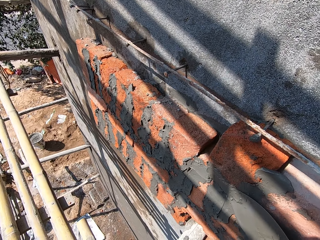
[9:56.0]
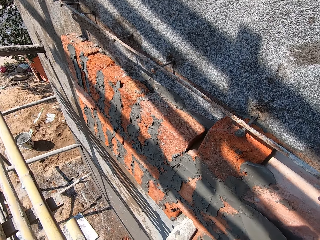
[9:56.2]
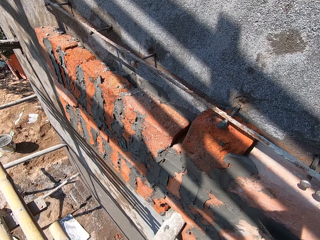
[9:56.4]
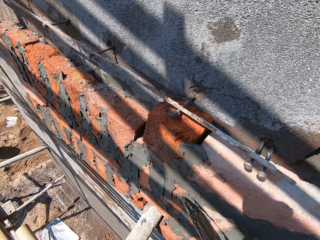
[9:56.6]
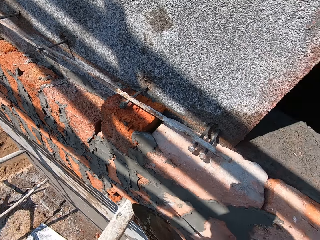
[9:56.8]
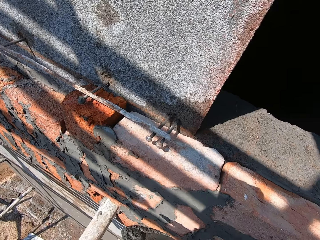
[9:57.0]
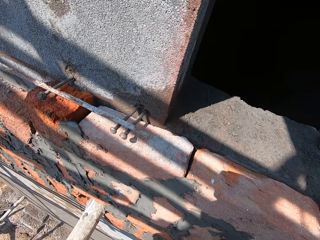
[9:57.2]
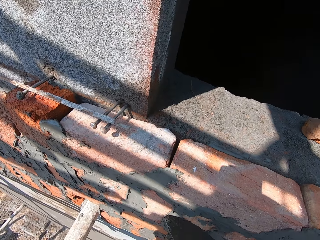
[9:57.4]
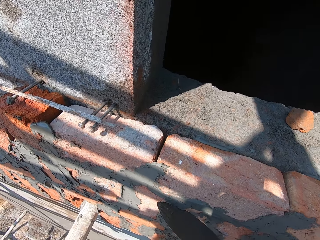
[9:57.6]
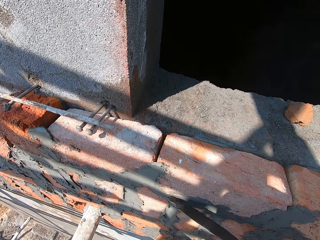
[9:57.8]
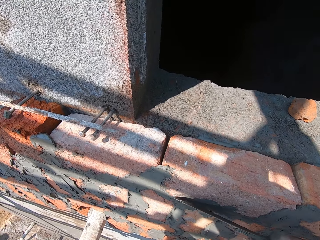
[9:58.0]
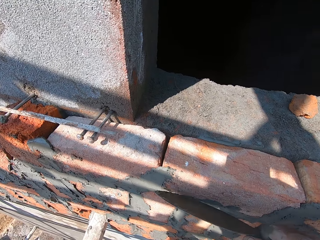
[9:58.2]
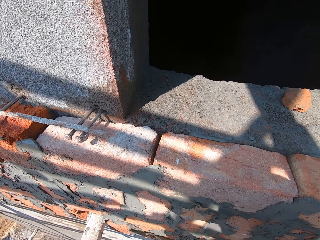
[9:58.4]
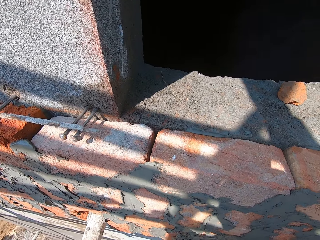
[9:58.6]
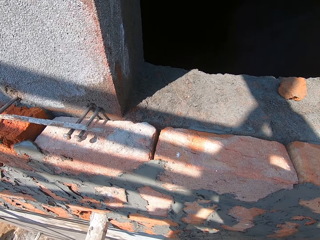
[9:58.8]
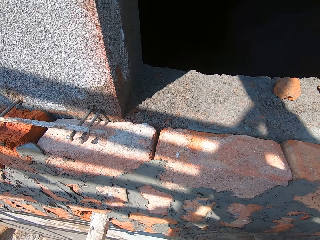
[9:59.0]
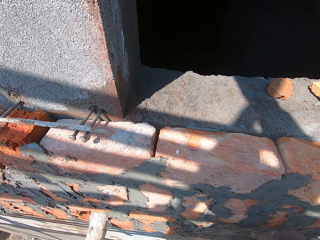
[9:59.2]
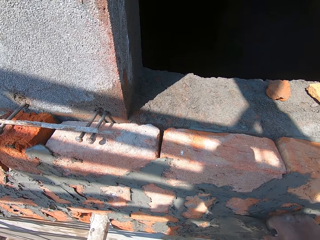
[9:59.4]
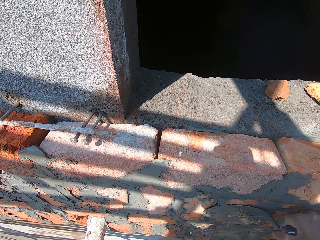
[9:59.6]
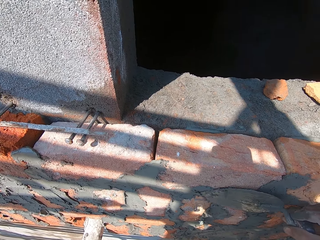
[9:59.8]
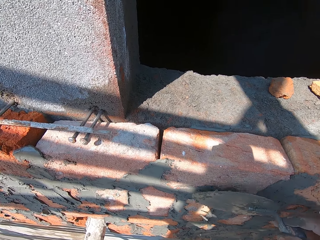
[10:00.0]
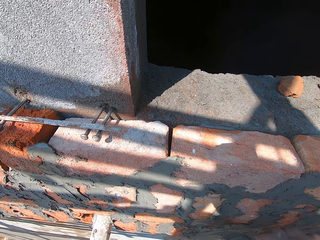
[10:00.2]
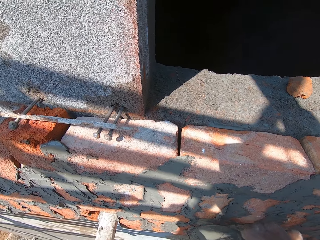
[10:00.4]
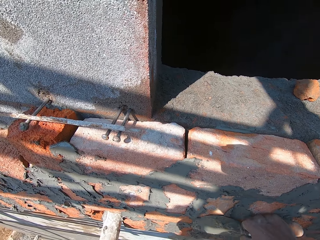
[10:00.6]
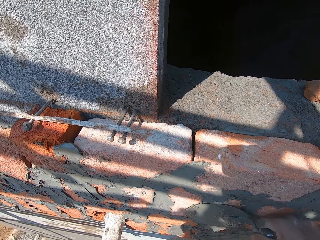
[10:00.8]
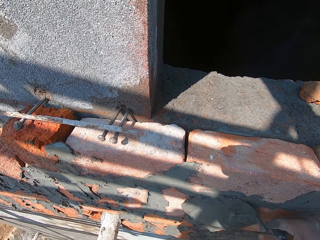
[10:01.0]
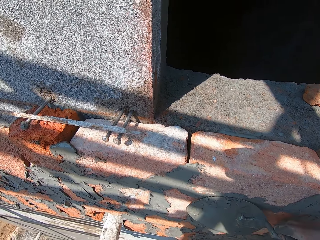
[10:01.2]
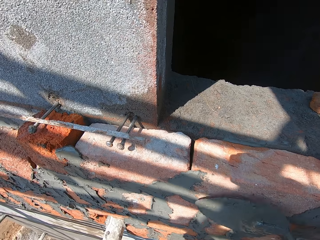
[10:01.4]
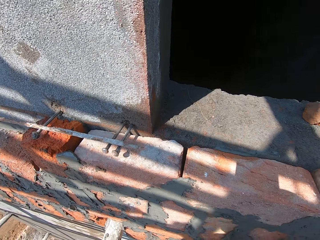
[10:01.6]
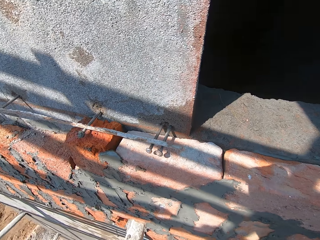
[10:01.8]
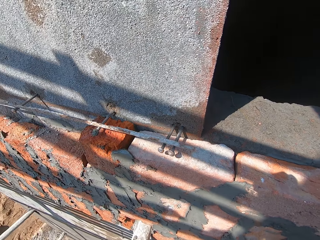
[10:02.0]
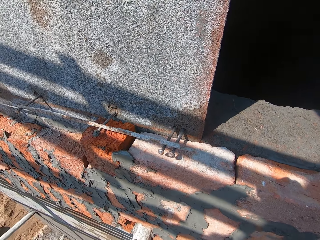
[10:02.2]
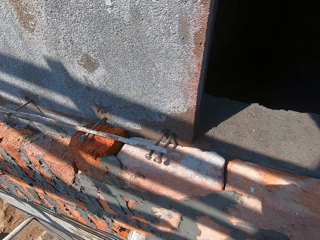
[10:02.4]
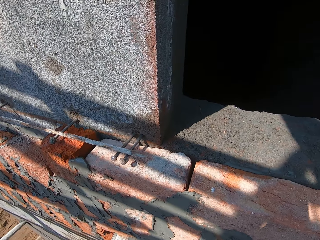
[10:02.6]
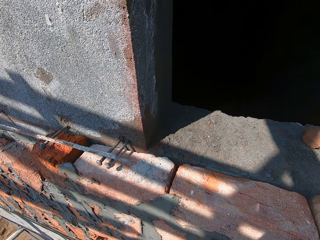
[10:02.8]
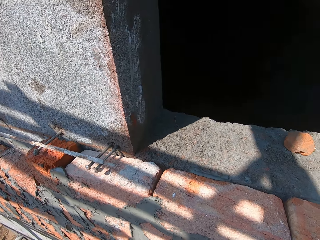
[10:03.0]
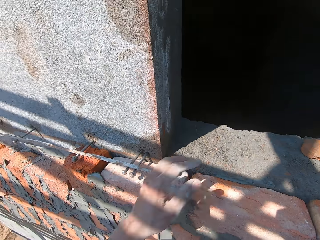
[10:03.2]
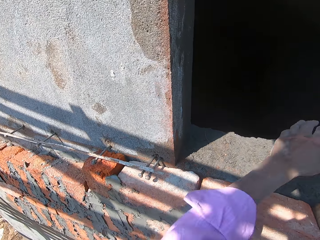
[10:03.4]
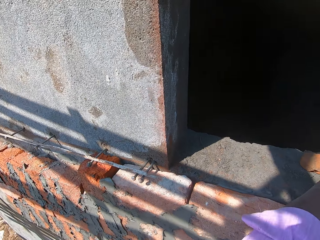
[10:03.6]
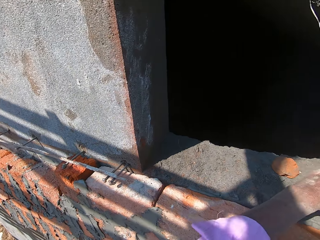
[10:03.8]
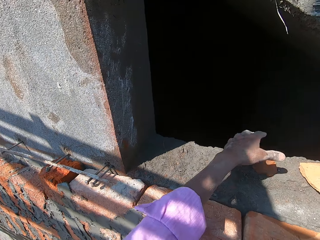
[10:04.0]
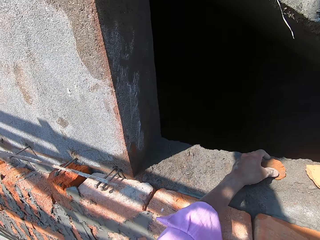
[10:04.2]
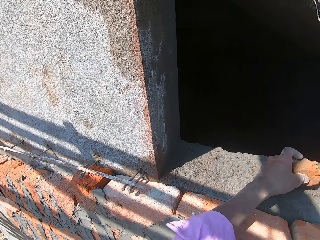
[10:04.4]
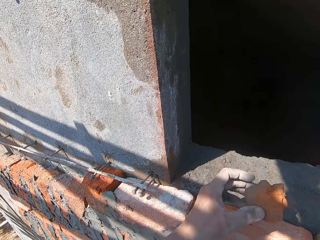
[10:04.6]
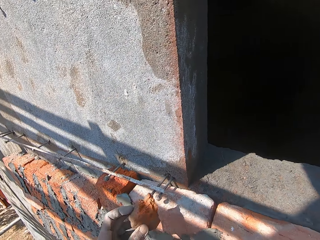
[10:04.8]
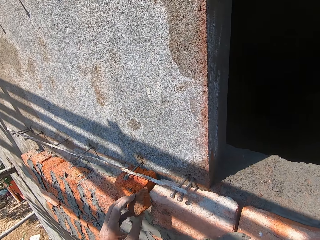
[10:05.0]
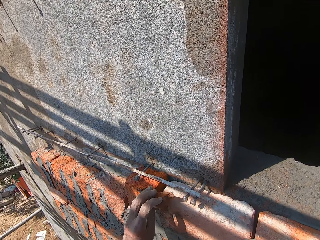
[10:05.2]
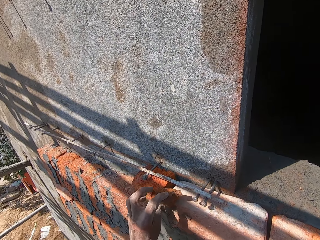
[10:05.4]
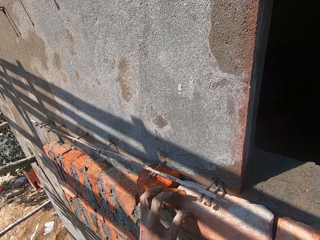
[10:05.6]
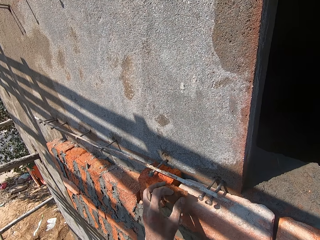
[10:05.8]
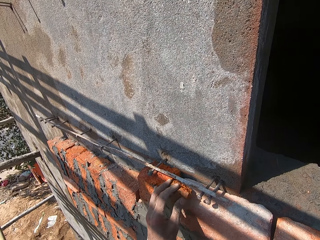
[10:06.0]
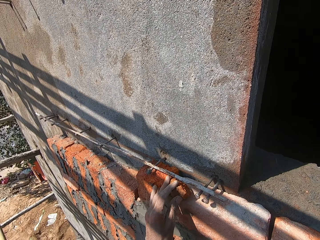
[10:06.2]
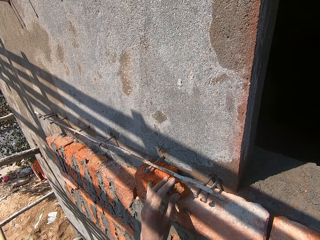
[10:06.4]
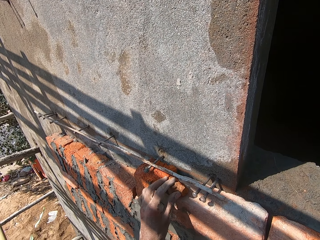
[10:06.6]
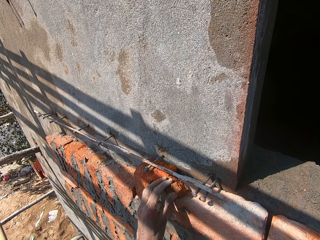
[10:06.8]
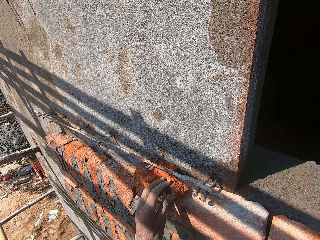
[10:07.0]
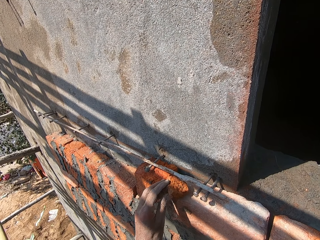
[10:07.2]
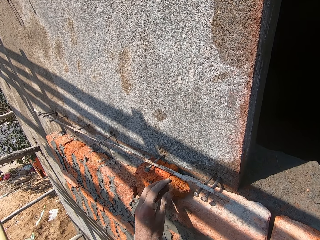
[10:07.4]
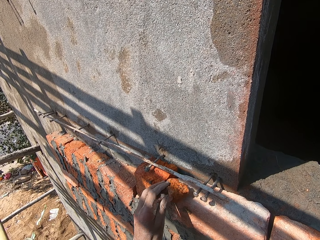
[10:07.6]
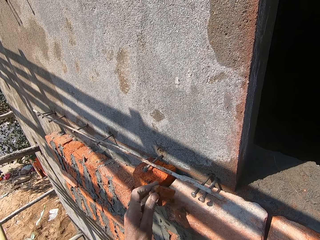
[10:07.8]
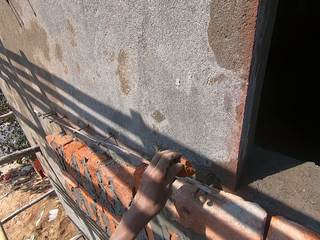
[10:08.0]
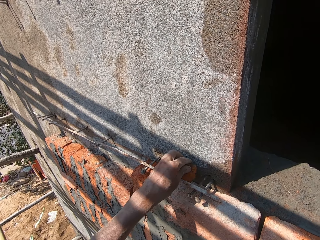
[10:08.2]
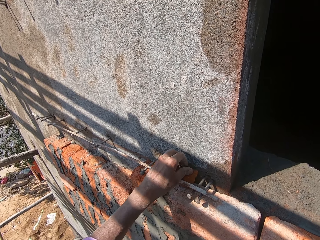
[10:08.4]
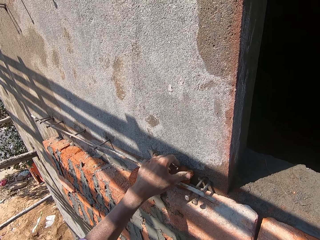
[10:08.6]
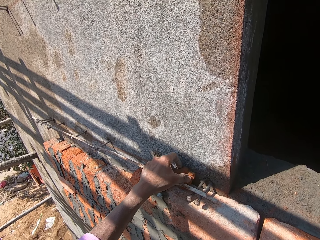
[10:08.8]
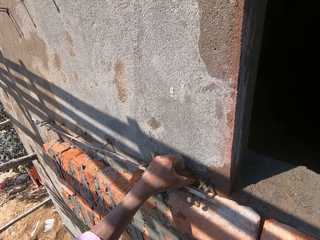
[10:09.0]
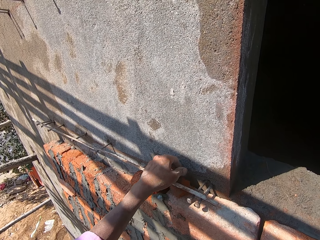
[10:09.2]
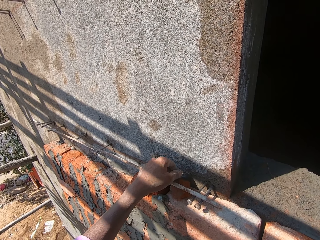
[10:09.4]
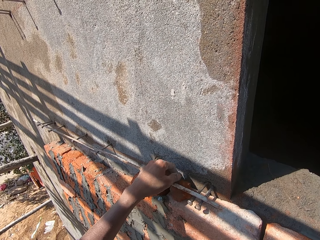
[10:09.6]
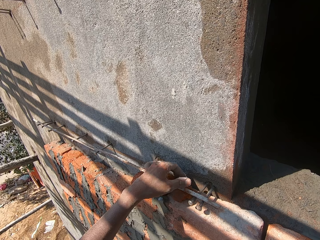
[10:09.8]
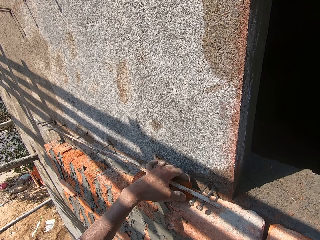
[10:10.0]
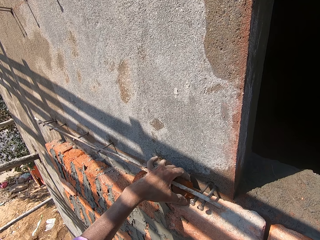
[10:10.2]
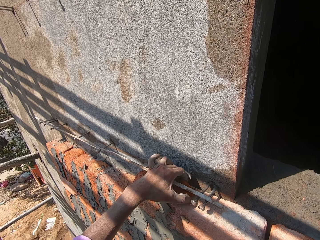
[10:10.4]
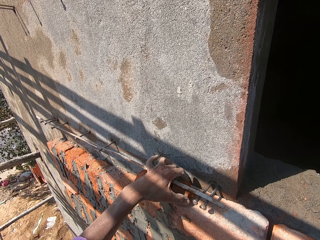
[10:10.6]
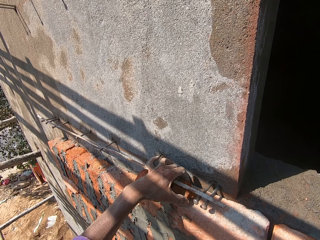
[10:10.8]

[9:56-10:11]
The camera wearer stares at the wall. He smears the mortar on the wall. He stares at the wall. He stretches the left hand. He picks a broken brick from the pavement with his left hand. He fixes the piece of brick to the wall. He inserts the broken brick in his left hand in a nail bridge on the wall.

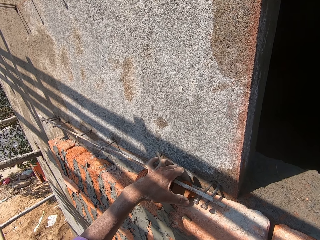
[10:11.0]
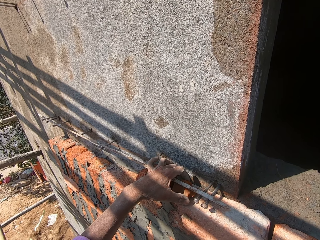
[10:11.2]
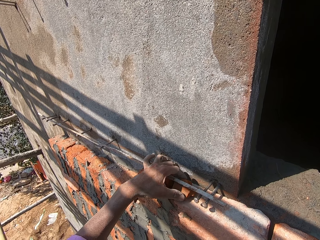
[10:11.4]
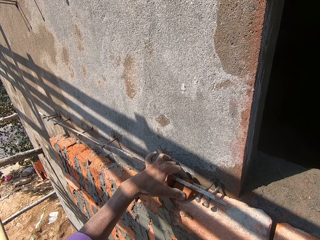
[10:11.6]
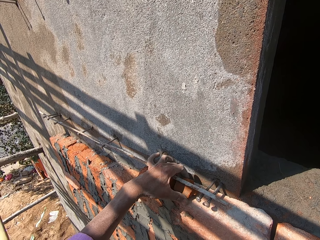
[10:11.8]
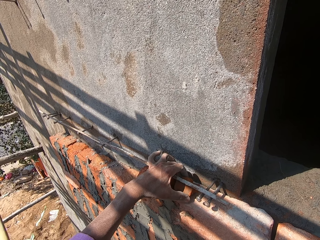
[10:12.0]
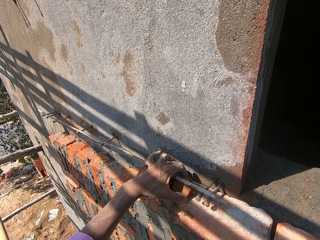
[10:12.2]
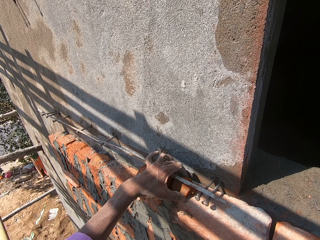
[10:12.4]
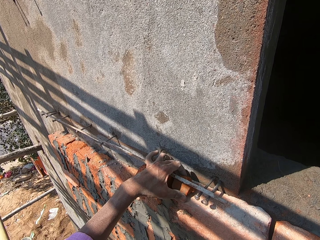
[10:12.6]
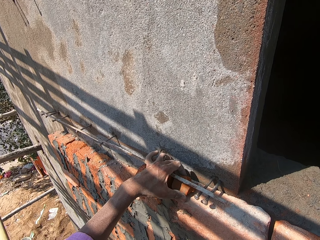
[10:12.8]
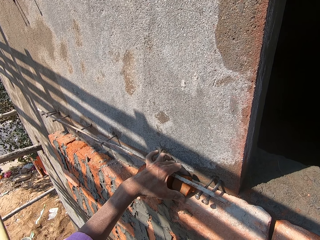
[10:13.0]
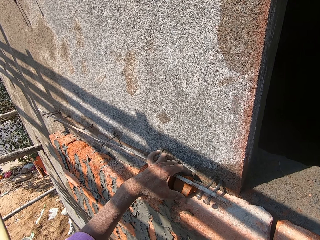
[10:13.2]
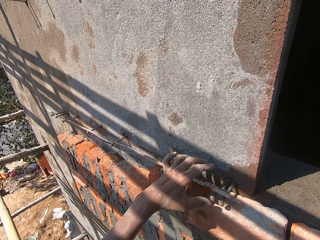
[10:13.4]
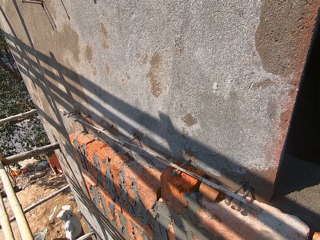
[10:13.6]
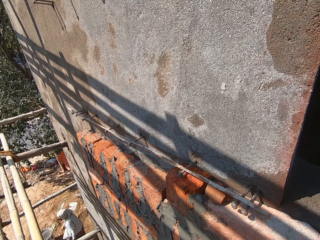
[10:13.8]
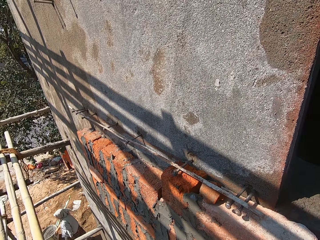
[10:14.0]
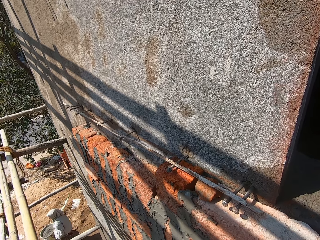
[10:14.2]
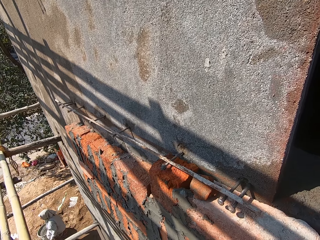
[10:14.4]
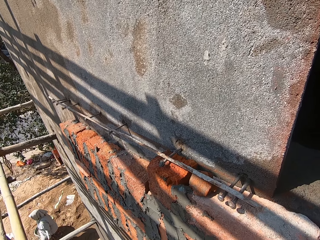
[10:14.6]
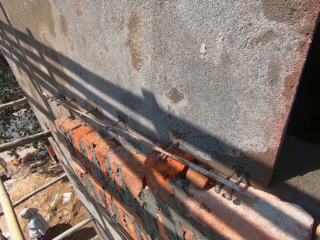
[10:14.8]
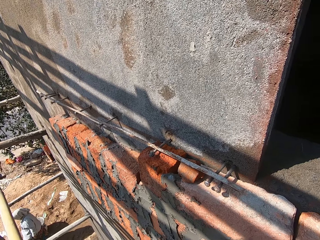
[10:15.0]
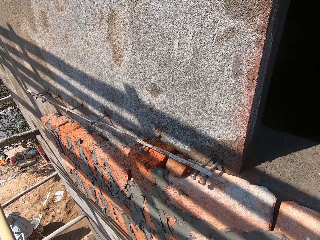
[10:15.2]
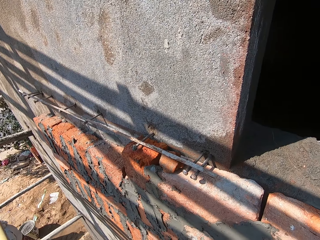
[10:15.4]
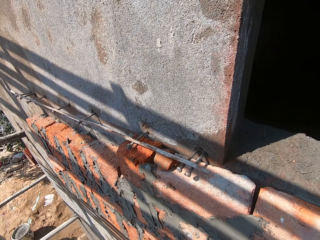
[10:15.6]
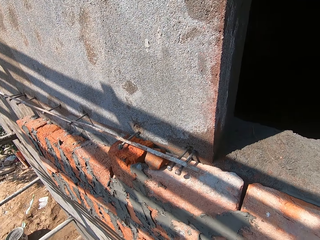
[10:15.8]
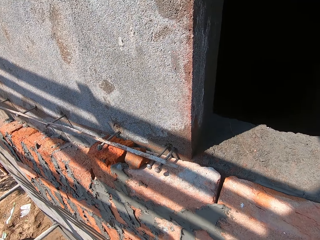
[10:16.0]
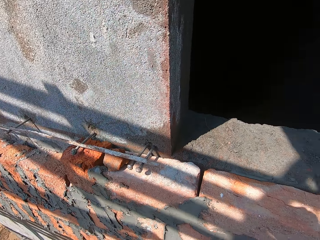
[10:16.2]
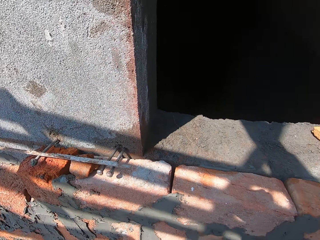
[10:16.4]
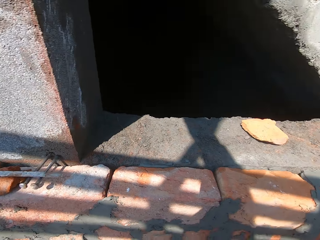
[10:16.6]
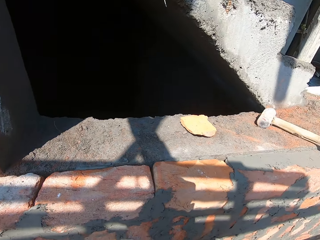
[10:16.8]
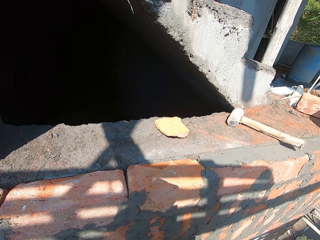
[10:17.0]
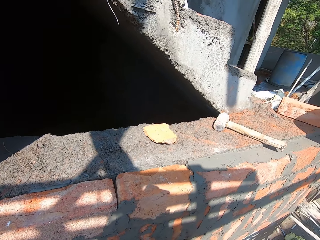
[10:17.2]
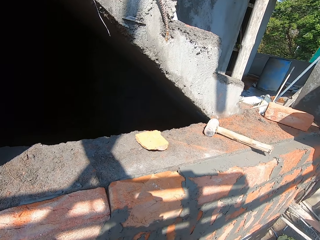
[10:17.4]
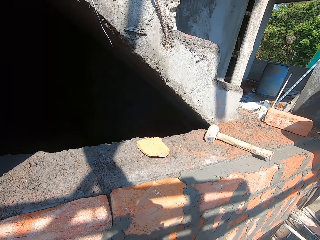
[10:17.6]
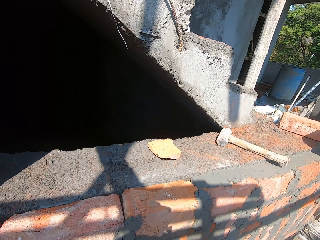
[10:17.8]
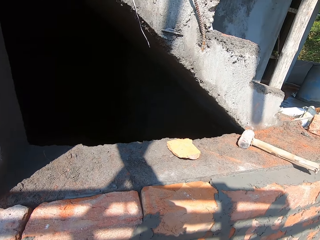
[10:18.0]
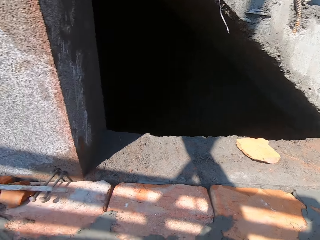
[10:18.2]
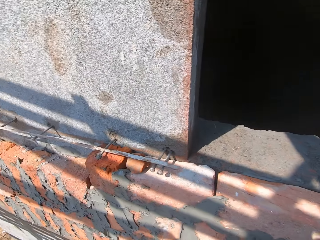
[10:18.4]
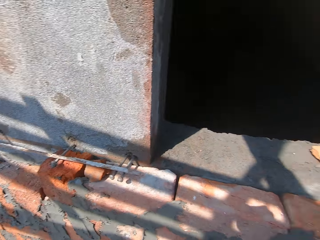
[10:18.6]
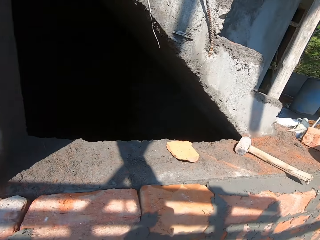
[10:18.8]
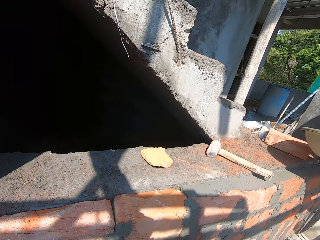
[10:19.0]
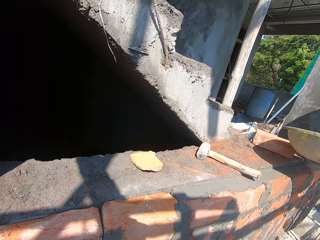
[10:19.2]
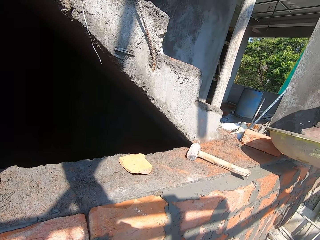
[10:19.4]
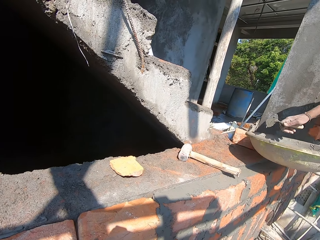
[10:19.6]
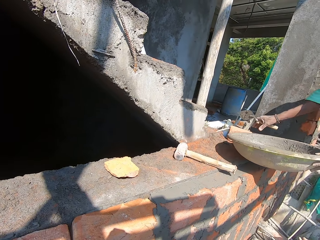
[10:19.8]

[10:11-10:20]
The camera wearer stares at the wall. The man holds the wide pan with his left hand.
